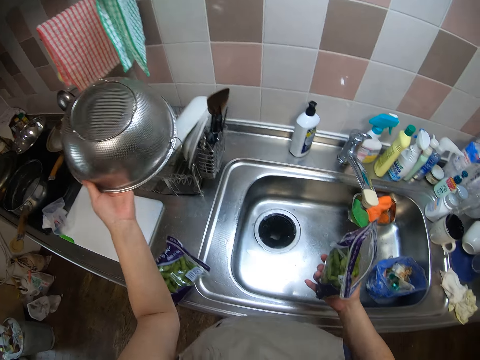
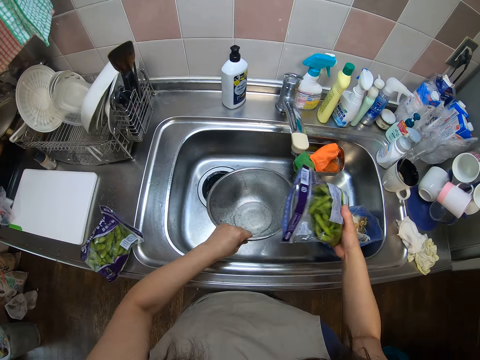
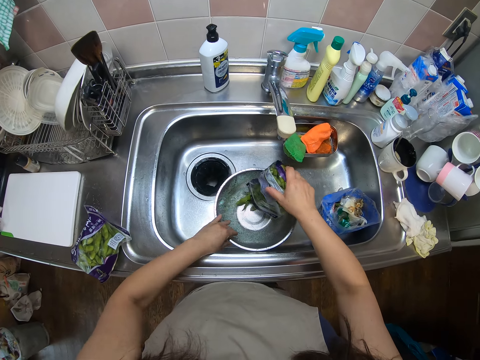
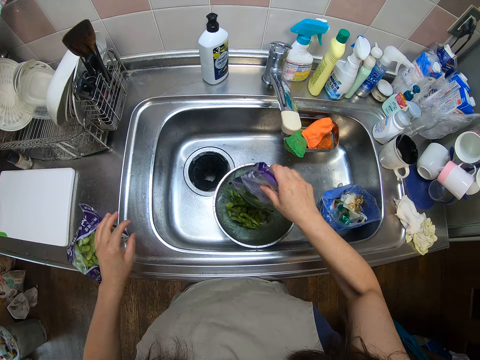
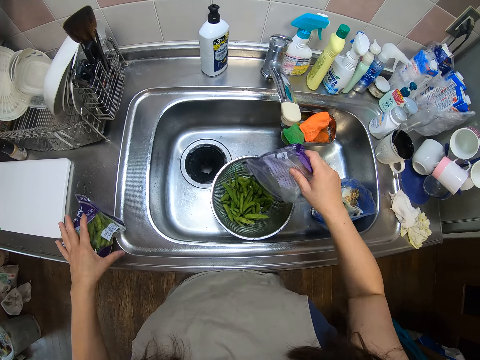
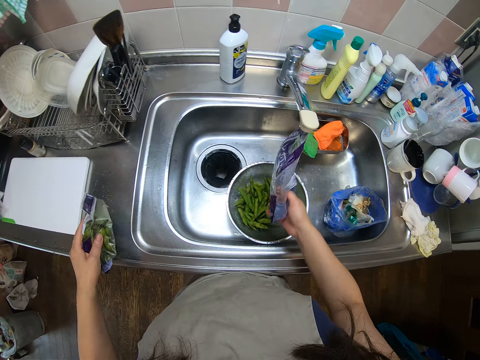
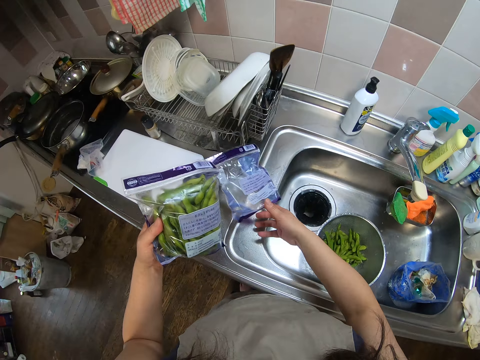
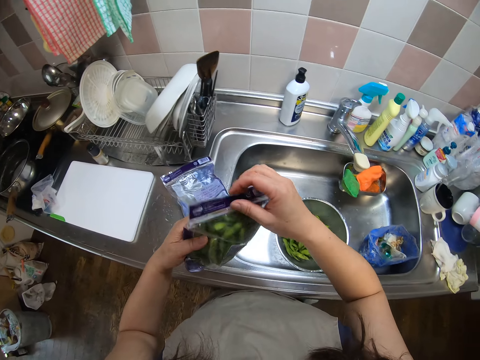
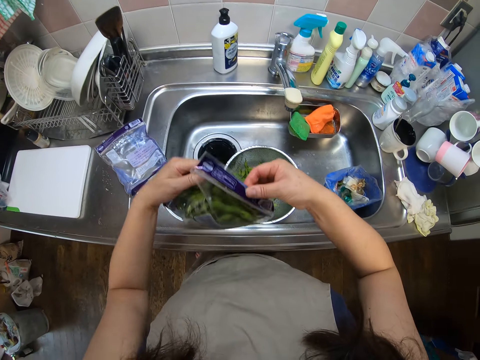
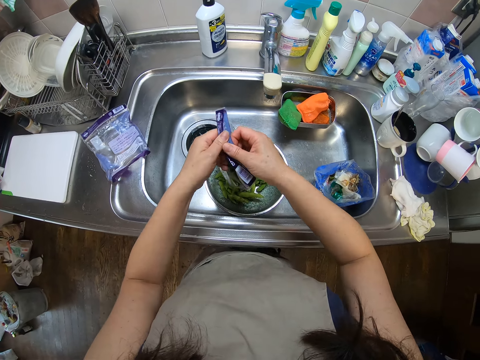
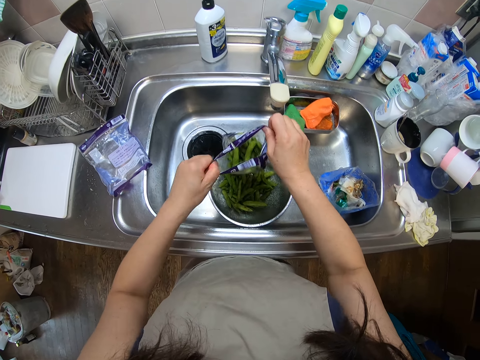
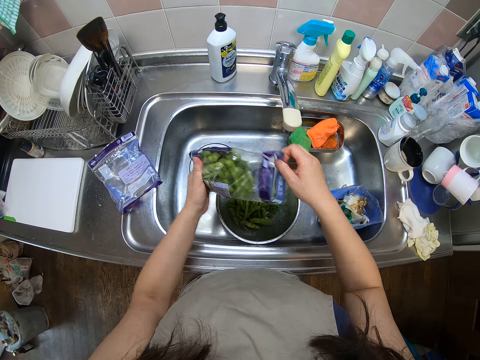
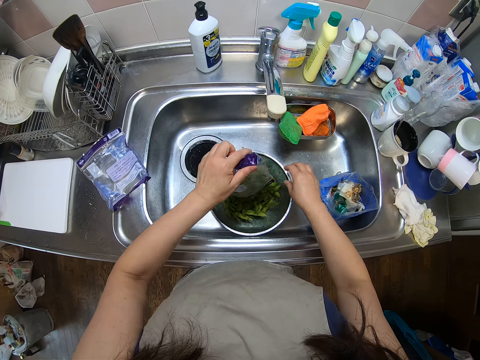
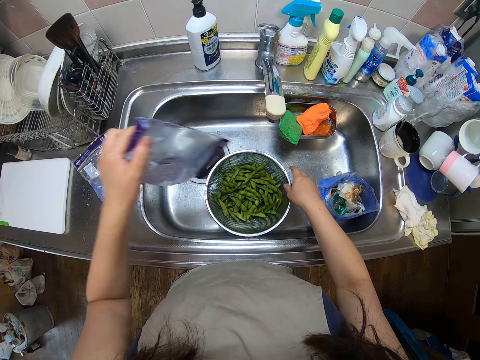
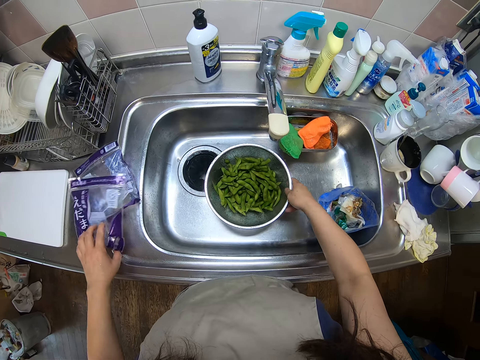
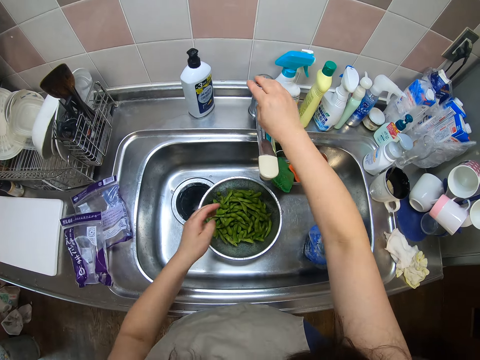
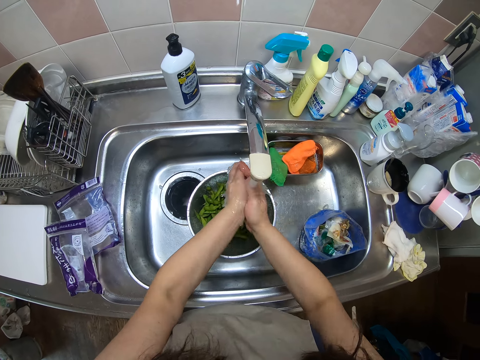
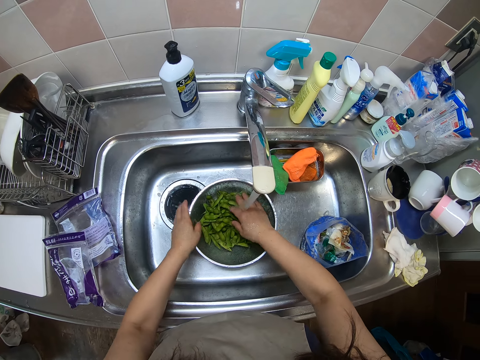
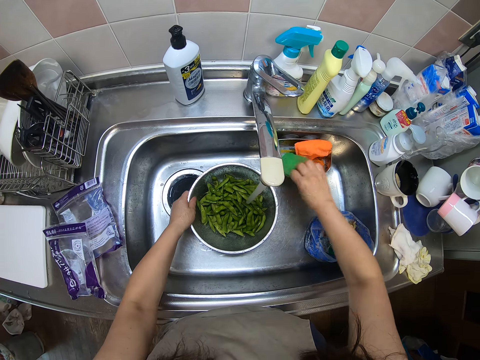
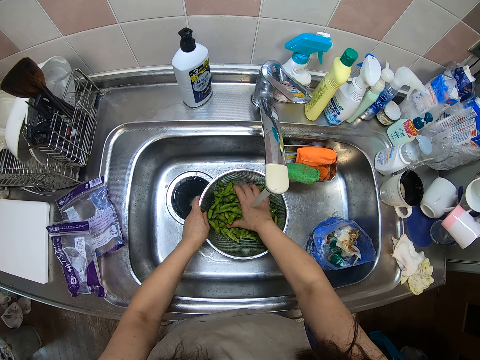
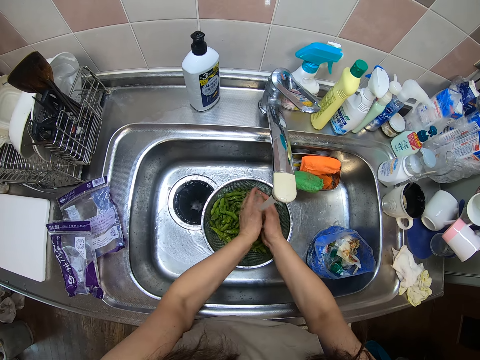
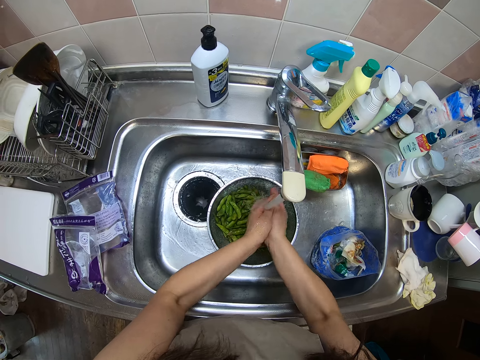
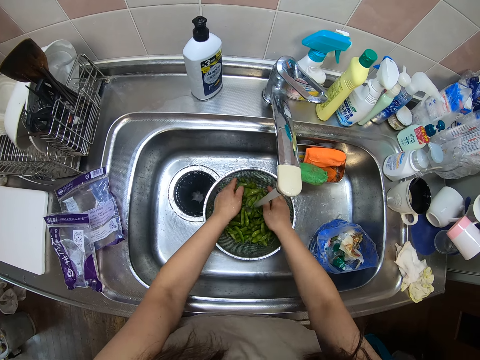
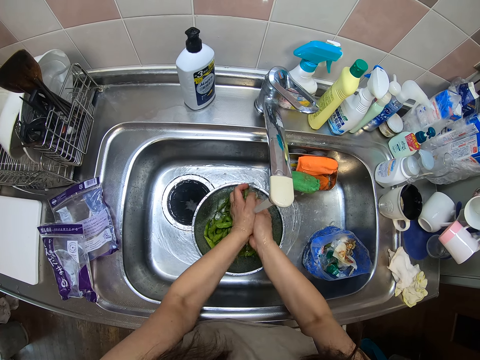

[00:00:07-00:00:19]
The camera wearer picks a basin or sieve bowl. She drops the sieve bowl in the sink. She pours the green peas into the sieve bowl. She picks up the pack of green peas on the table. She drops the nylon on the table. She opens the pack of green peas. She pours the green peas into the sieve bowl. She drops the nylon on the table. She turns on the water faucet. She rinses her hands. She washes the green peas in the sieve bowl. She touches the soap. She scrubs the peas with her hands.

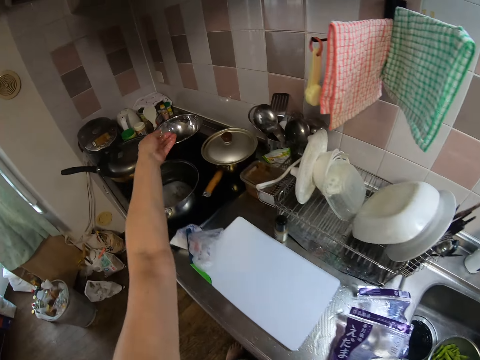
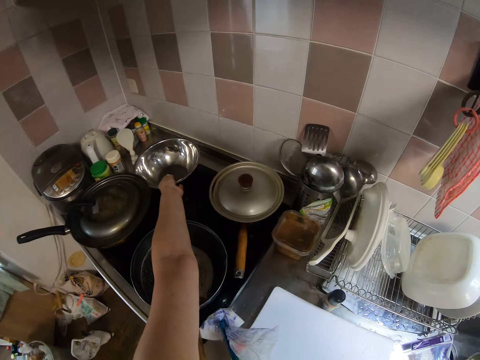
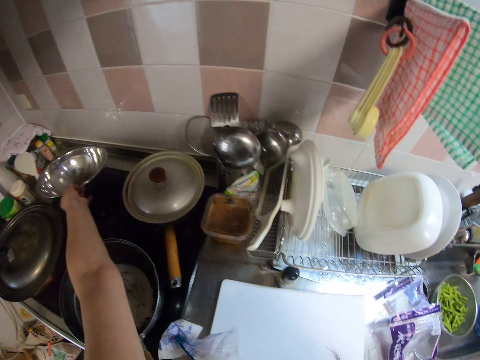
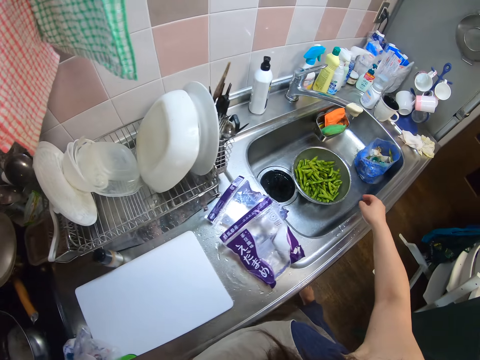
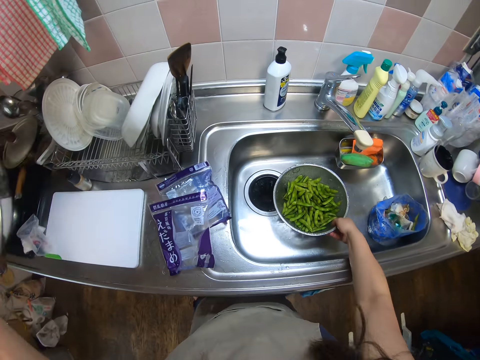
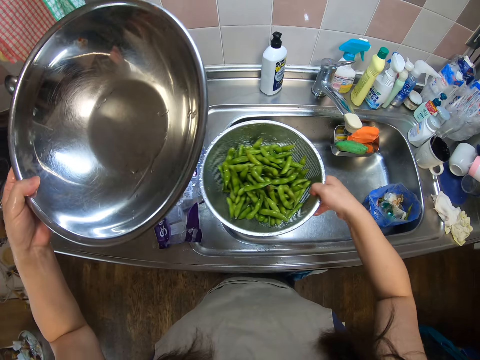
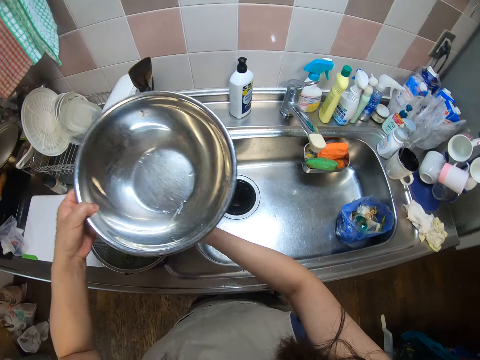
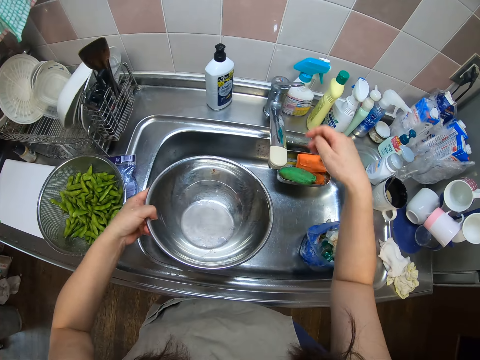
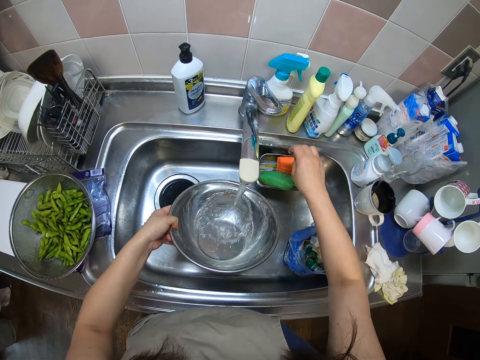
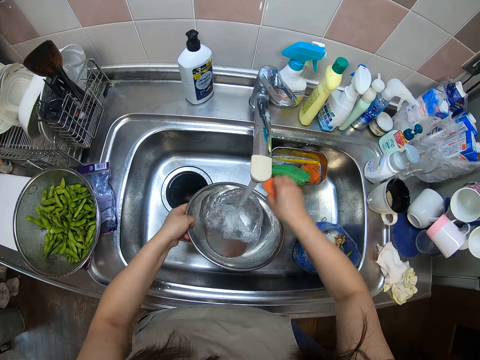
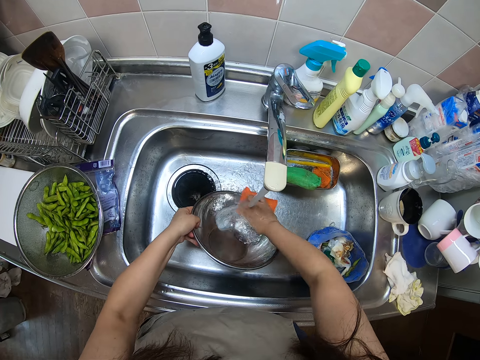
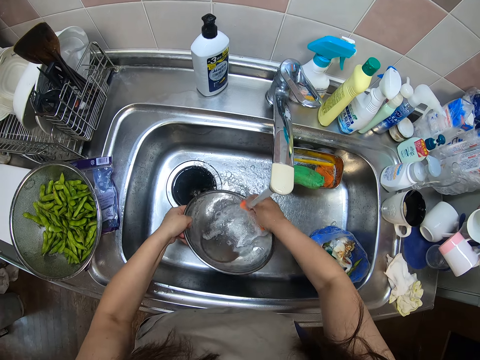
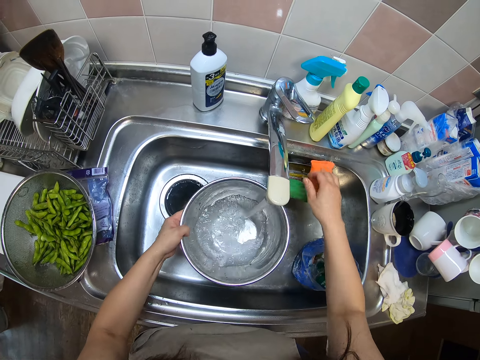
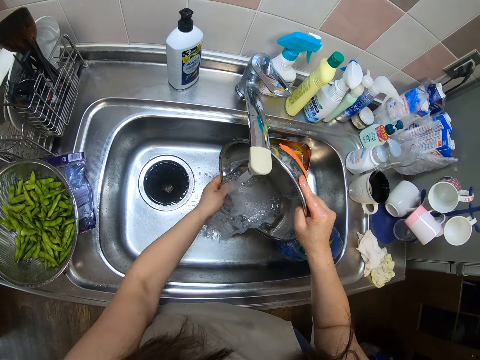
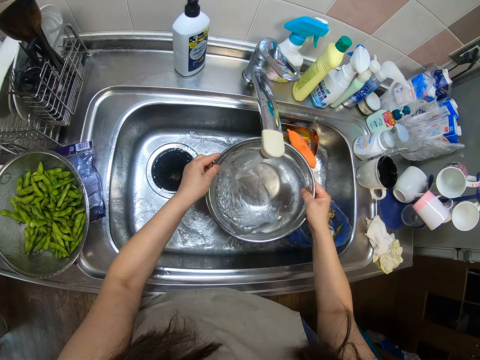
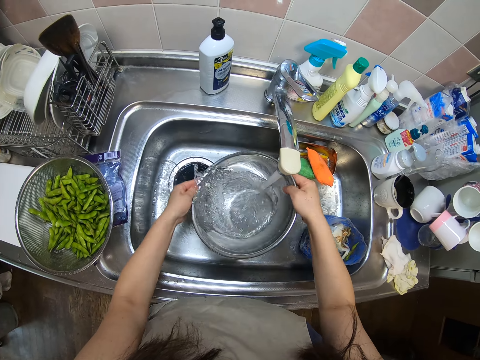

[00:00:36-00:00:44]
The camera wearer picks a bowl on a cooker. They pick up the sieve bowl of green peas in the sink. They drop the sieve bowl of green peas on the sink. They turn on the water faucet. They pick up a sponge in the sink. They wash the bowl with the sponge. They drop the sponge in the sink. They rinse the bowl. They pour water from the bowl or basin in the sink.

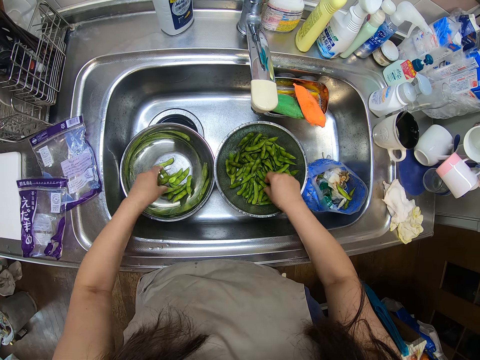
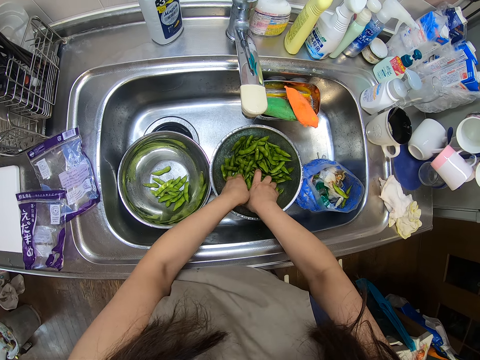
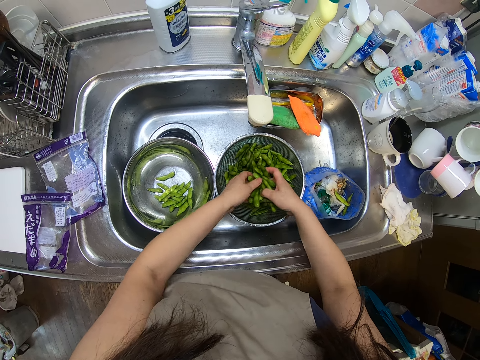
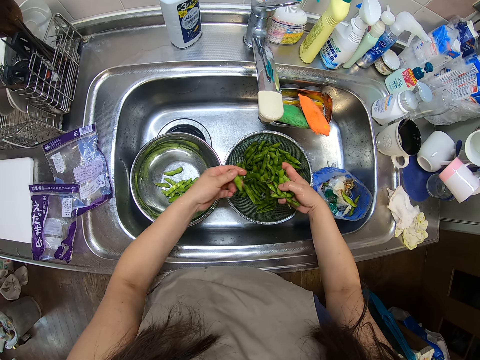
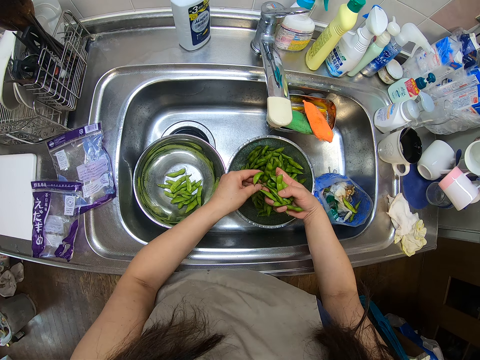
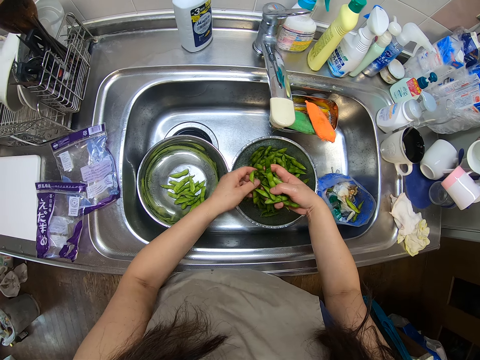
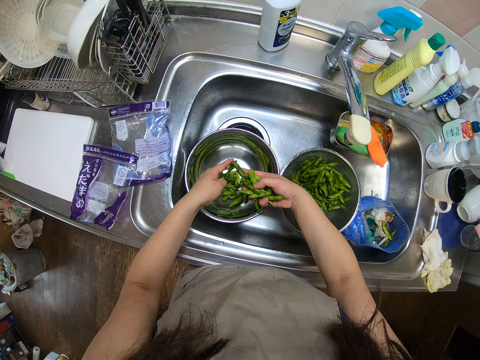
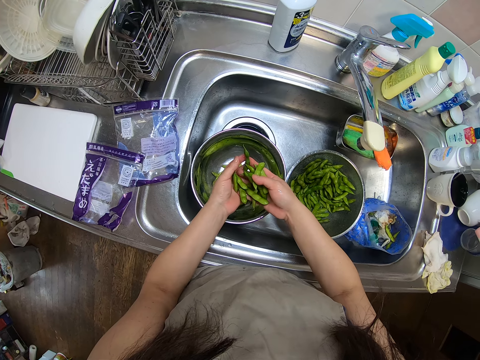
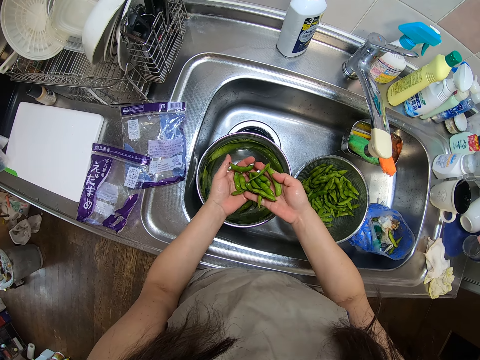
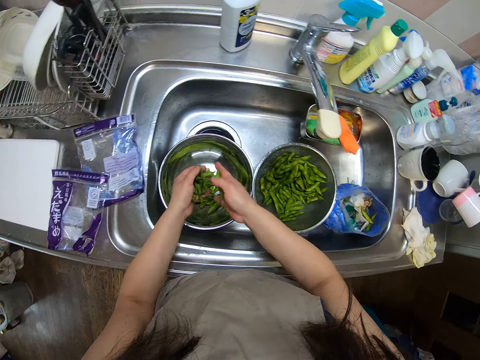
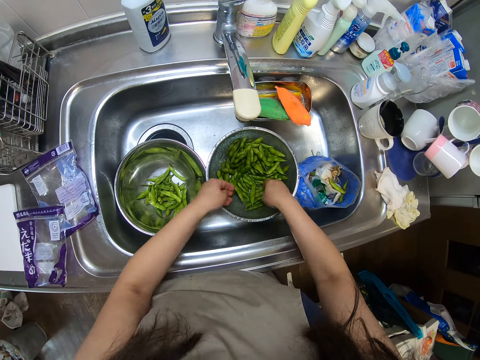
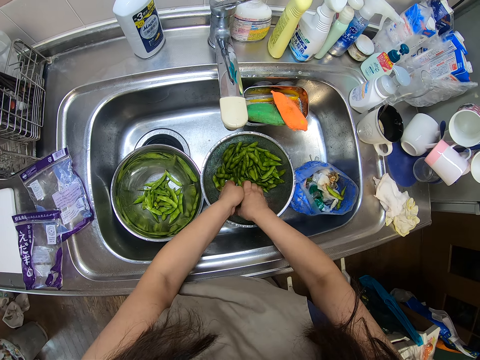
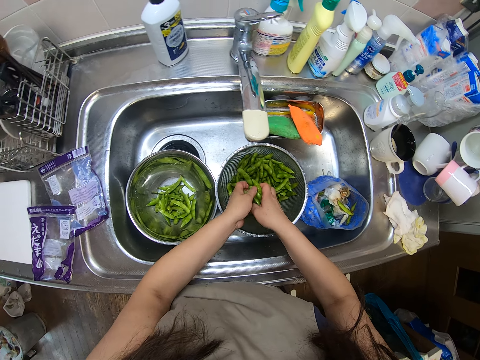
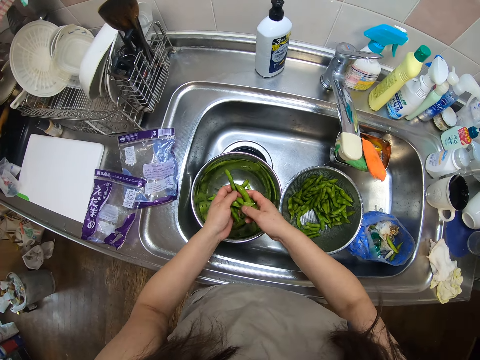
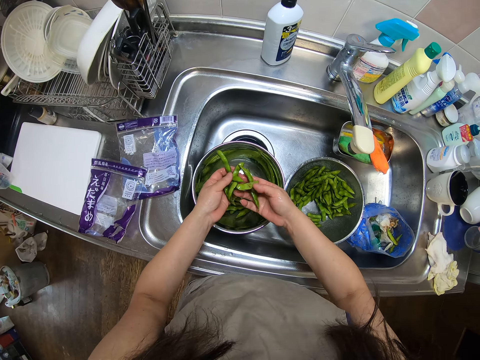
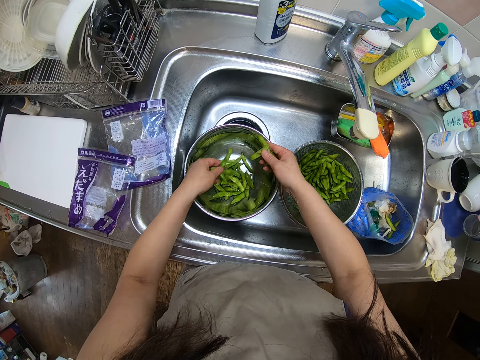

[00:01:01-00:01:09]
The camera wearer places peapods in a basin. They pick some green peas from the sieve bowl. They drop the green peas in the bowl. They place the peapods in the basin repeatedly. They pick some green peas from the sieve bowl. They drop the green peas in the bowl.
